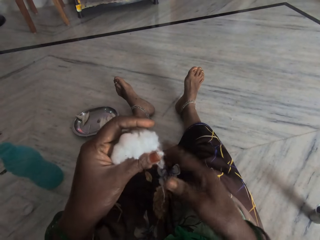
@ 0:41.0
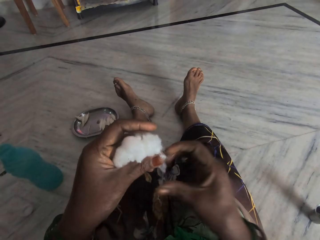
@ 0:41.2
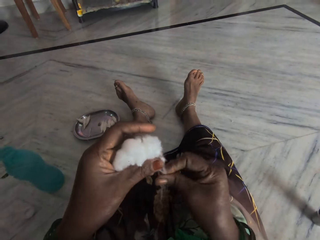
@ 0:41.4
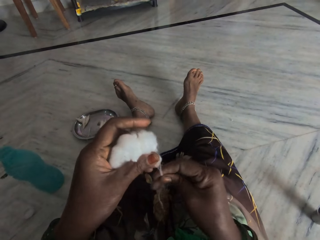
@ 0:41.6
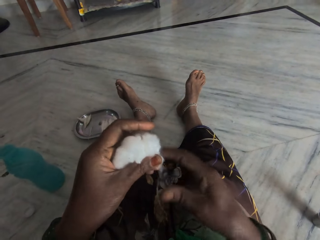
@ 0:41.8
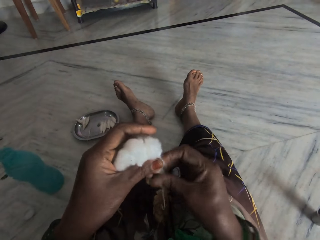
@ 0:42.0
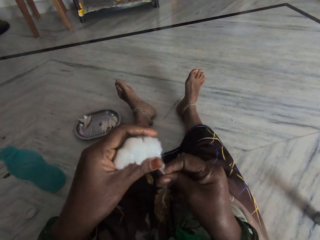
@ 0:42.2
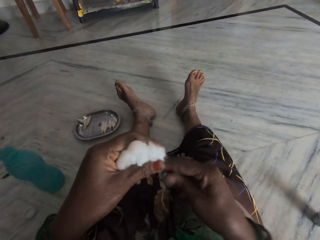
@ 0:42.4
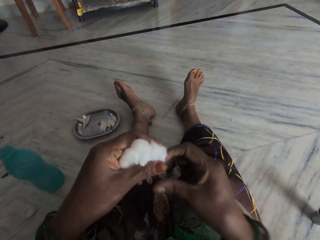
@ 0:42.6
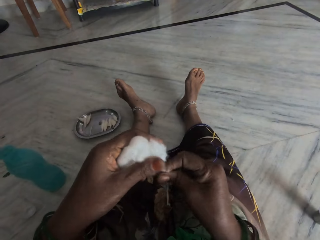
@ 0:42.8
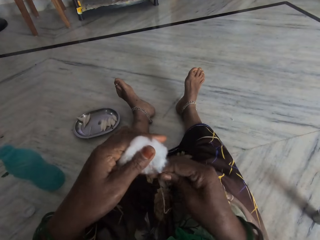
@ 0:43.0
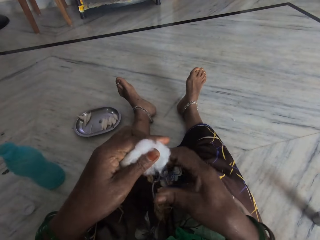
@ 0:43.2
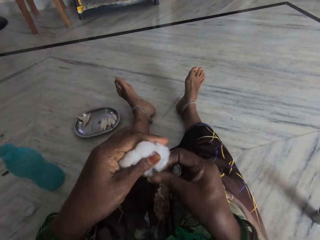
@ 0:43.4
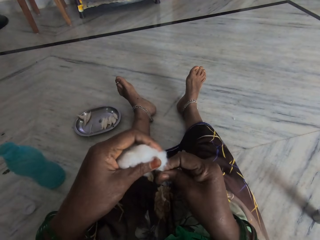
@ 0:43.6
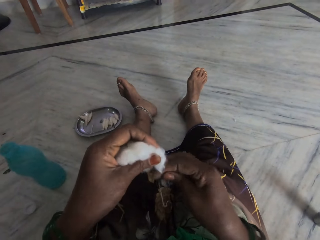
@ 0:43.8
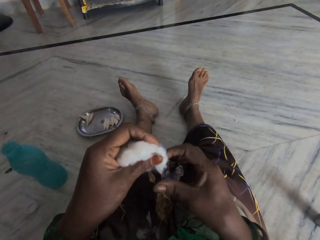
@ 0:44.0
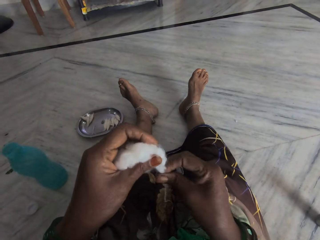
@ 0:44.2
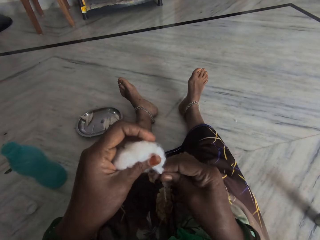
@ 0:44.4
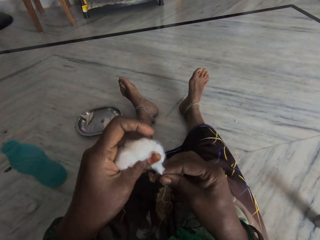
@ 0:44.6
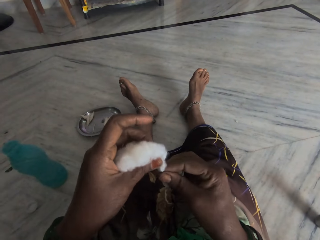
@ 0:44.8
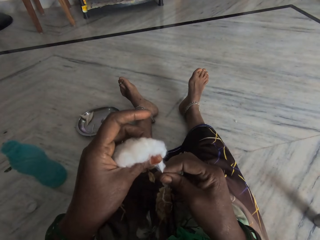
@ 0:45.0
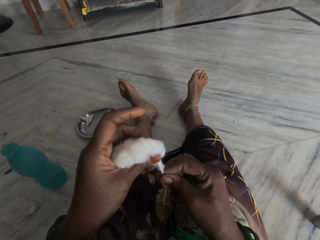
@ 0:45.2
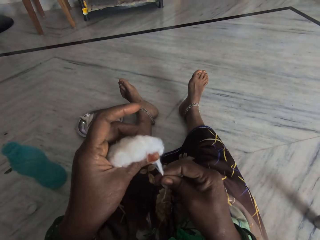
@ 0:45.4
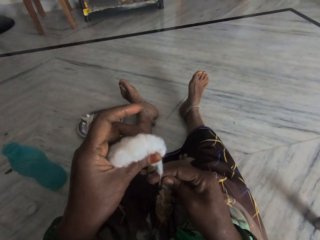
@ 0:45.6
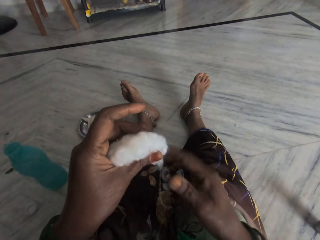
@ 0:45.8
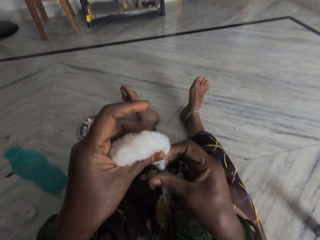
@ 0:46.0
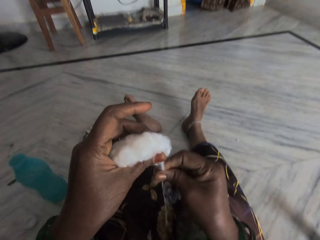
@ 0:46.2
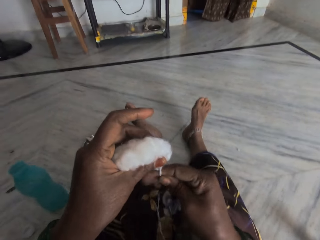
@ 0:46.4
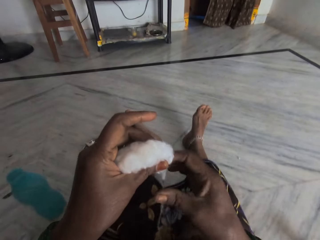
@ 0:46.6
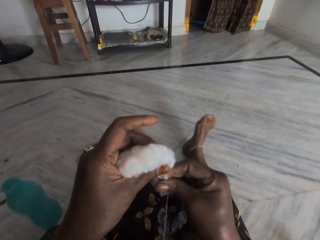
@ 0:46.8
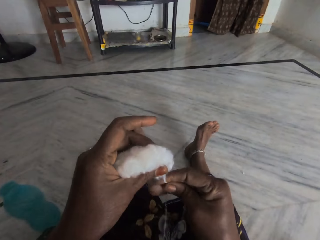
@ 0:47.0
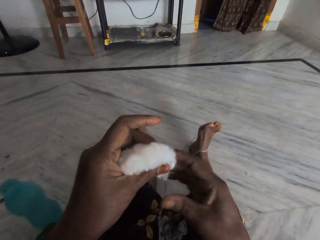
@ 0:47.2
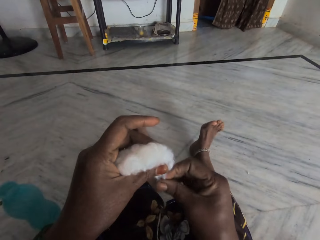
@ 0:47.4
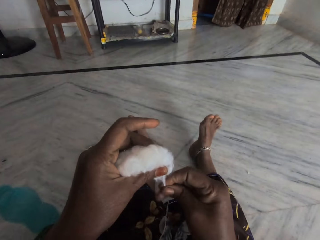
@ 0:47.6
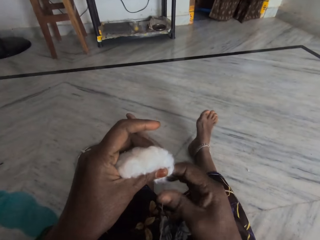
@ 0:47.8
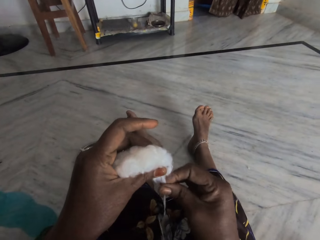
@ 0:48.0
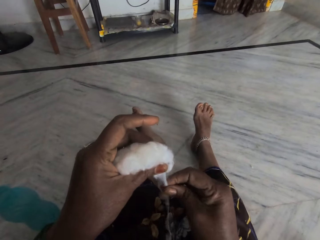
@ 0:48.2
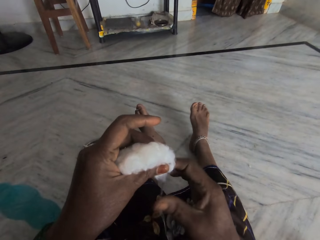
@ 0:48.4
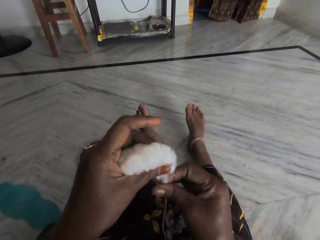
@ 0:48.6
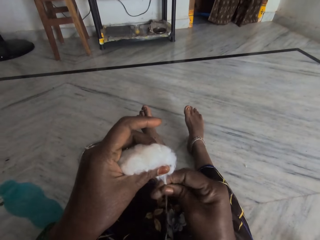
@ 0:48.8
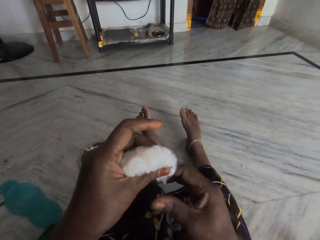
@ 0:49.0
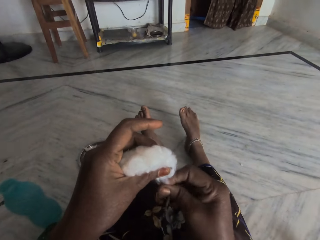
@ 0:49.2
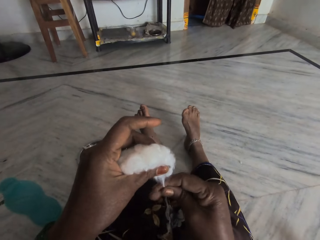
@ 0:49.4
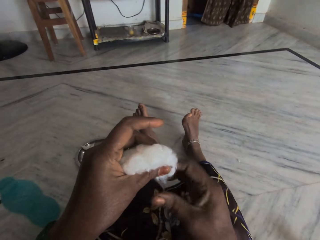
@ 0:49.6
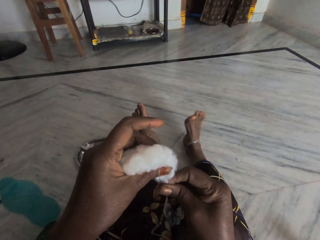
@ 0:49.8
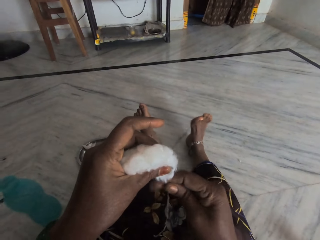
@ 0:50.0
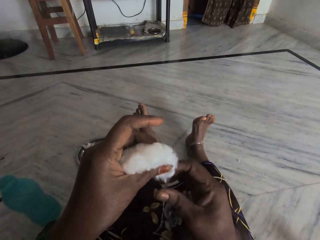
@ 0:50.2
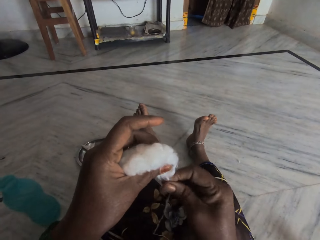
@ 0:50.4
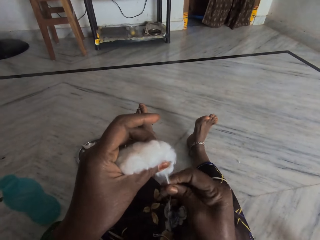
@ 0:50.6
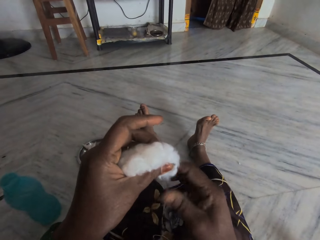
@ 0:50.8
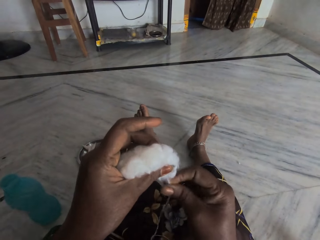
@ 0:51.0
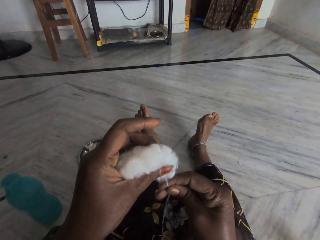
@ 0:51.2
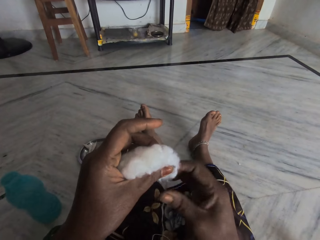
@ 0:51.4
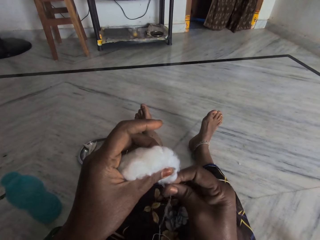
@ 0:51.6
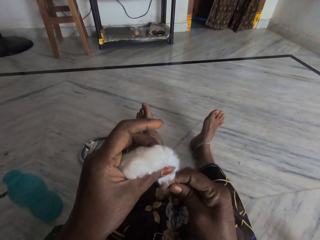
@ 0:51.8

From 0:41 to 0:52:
The camera wearer rolls the cotton wool with her finger. She pulls the cotton wool. She rolls the cotton wool with her finger.

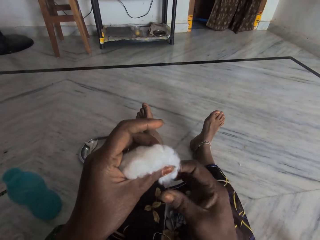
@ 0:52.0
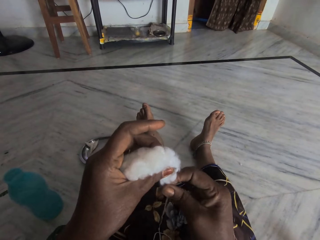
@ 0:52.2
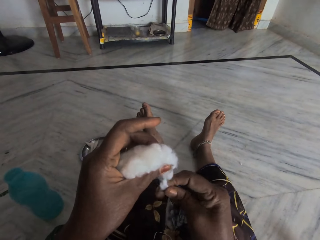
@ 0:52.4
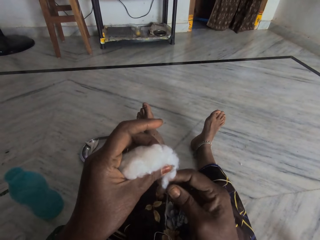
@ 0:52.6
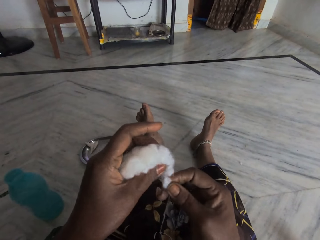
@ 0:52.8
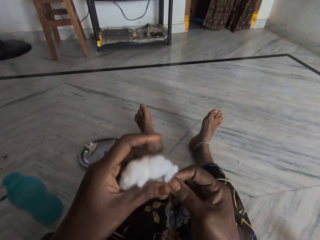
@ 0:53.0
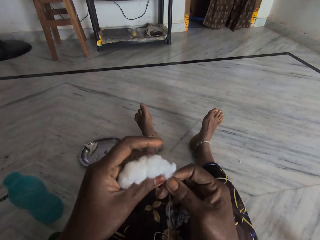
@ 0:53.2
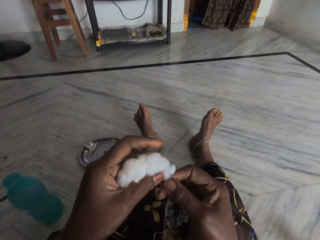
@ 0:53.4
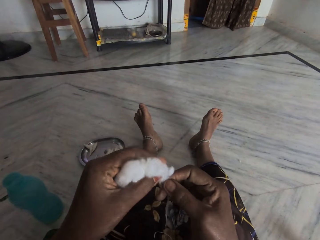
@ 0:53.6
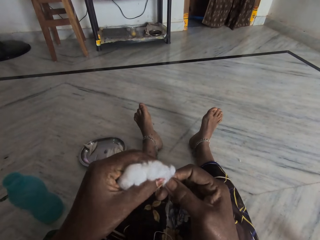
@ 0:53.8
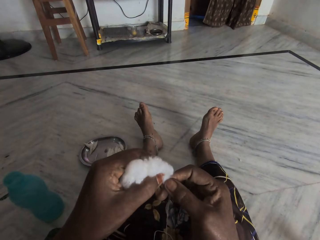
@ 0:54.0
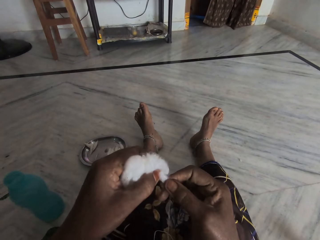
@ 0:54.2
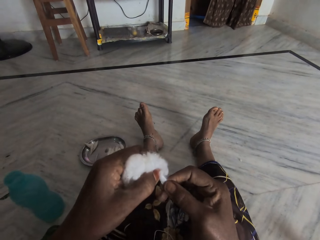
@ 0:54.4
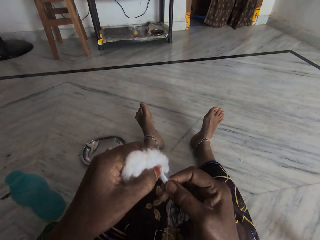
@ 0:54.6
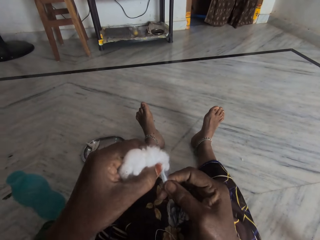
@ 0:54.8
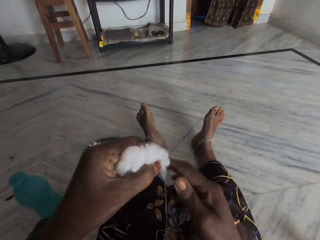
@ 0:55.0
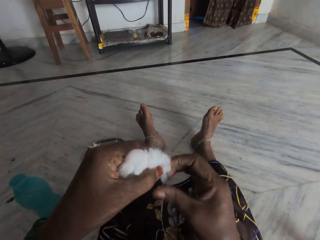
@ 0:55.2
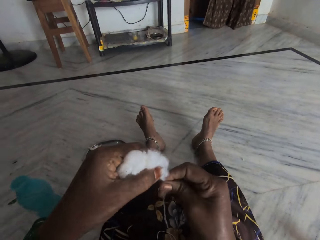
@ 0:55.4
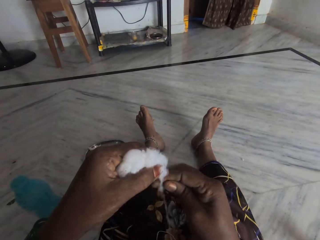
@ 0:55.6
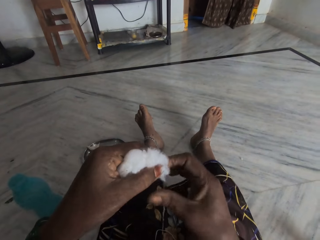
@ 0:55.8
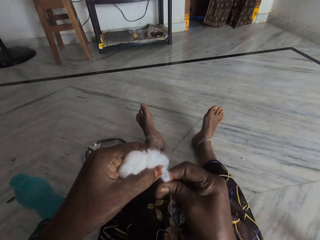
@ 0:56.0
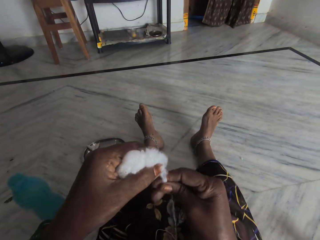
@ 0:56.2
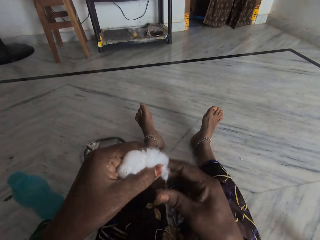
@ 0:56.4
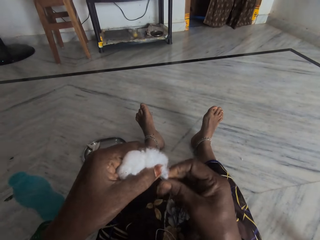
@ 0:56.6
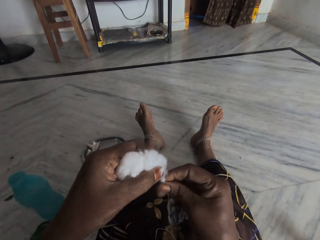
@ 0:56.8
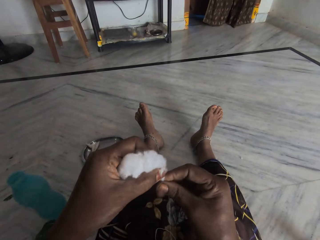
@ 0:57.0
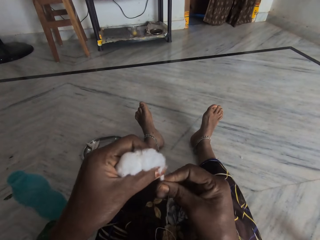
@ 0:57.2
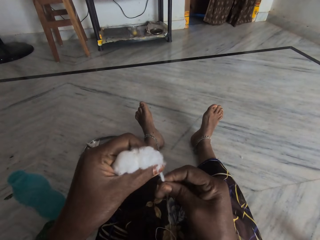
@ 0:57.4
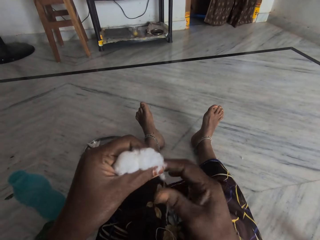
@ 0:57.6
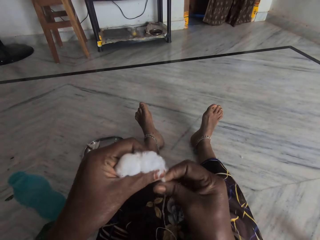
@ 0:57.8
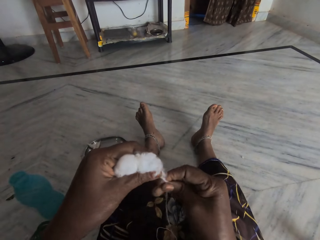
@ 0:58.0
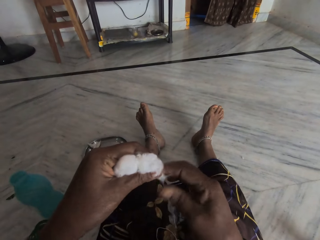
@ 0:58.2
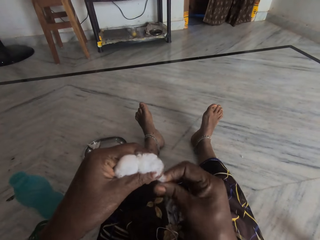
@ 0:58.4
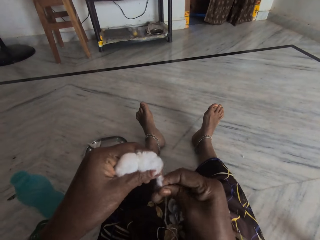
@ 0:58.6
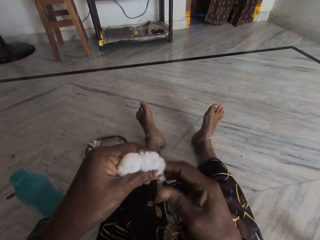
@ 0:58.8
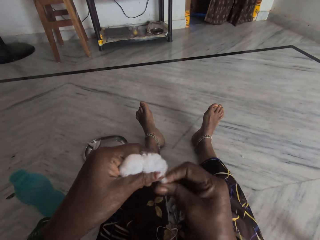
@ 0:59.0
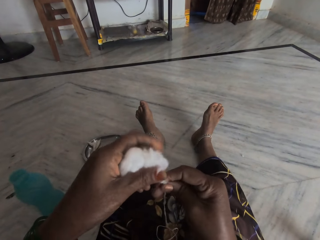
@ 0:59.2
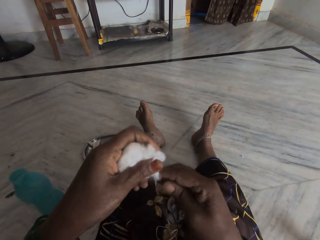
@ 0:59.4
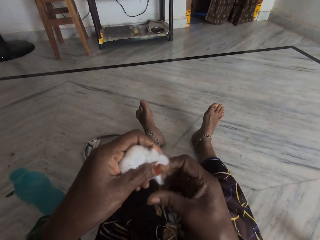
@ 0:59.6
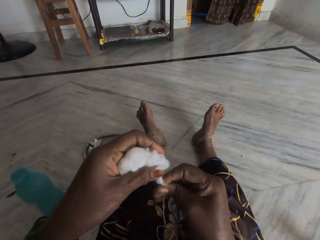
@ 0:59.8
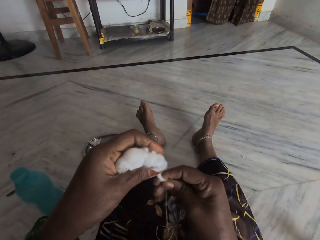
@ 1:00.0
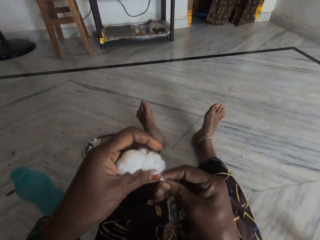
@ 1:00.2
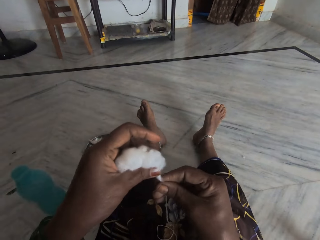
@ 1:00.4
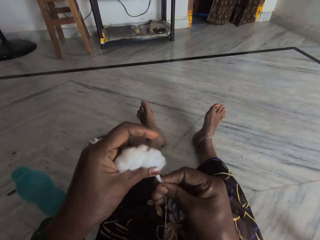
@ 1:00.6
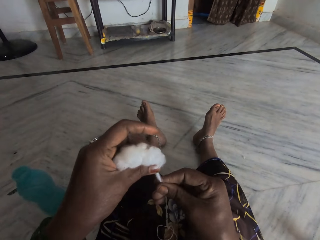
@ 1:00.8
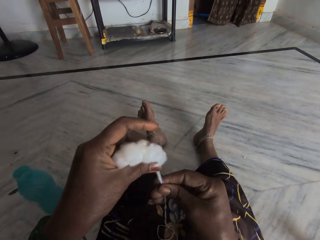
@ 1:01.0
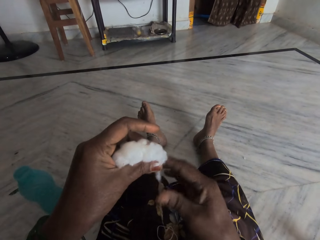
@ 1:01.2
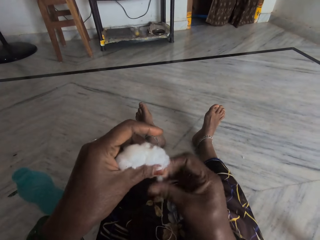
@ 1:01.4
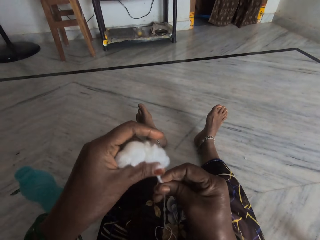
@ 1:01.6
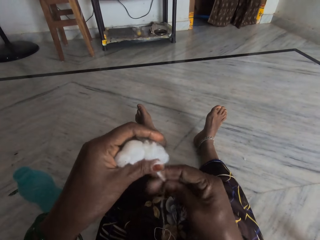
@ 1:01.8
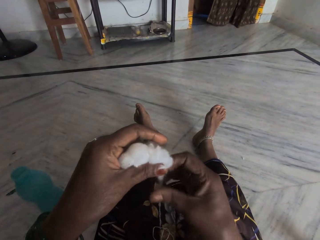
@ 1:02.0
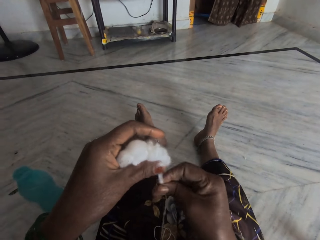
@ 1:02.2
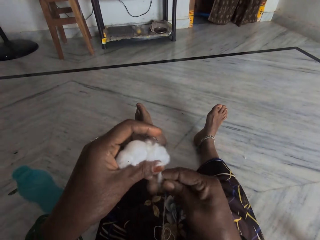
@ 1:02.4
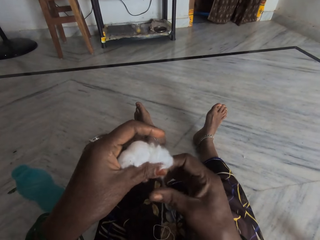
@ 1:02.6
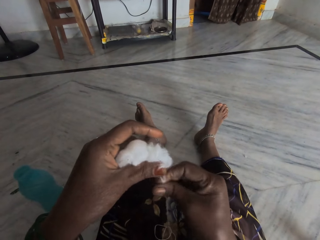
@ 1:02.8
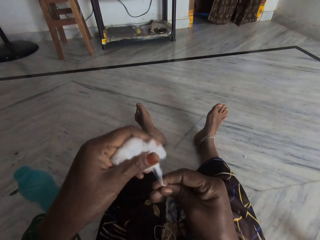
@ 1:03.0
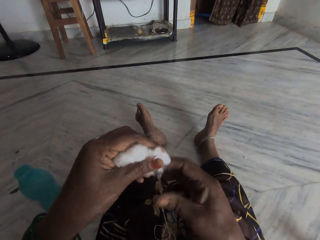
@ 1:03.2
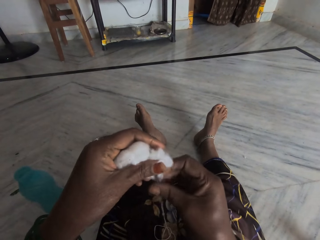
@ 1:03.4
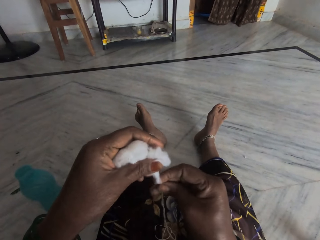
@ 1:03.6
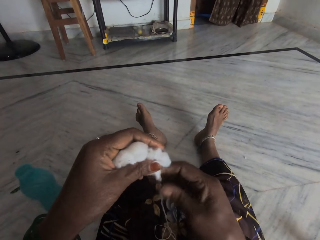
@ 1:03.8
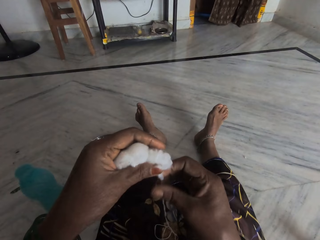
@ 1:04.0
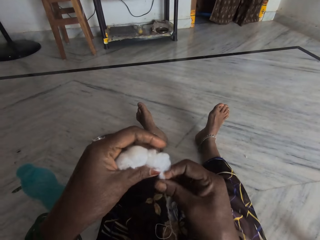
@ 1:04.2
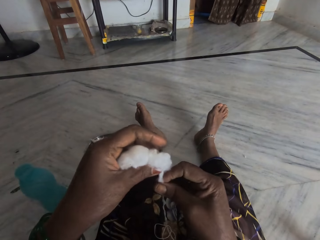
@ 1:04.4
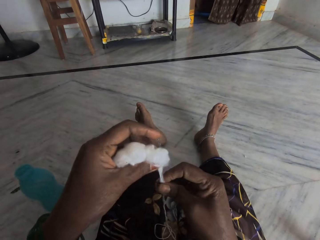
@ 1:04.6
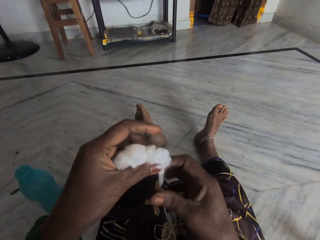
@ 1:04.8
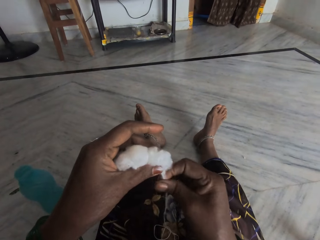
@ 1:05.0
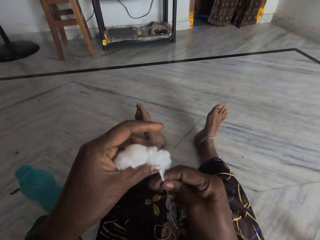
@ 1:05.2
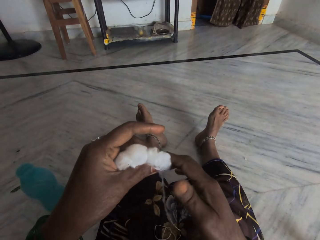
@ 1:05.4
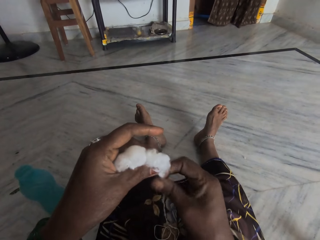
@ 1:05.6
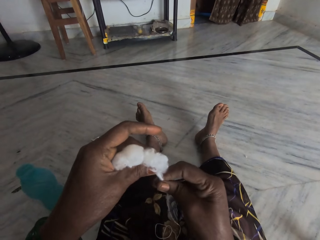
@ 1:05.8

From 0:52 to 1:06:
The camera wearer pulls the cotton wool. She rolls the cotton wool with her finger. She pulls the cotton wool. She rolls the cotton wool with her finger.
